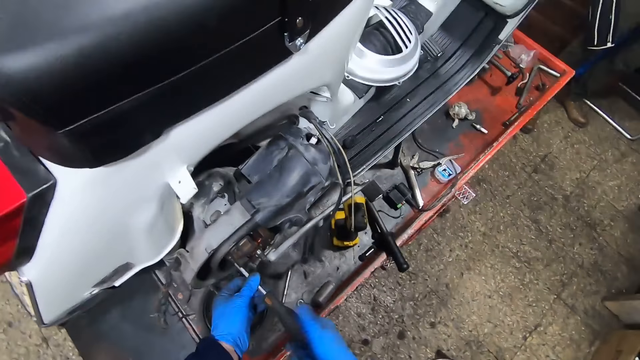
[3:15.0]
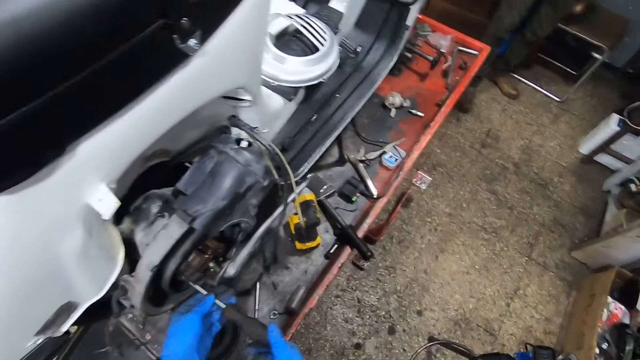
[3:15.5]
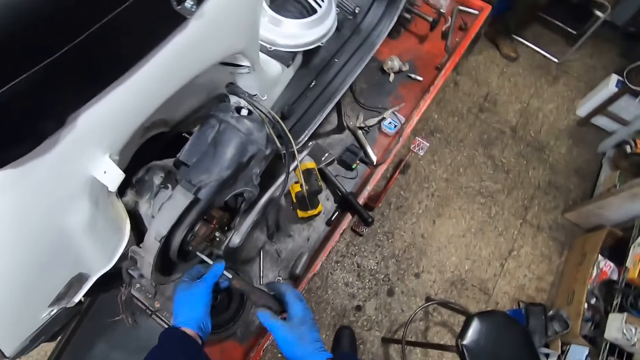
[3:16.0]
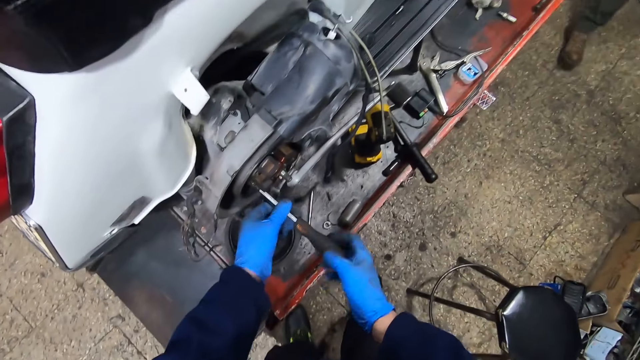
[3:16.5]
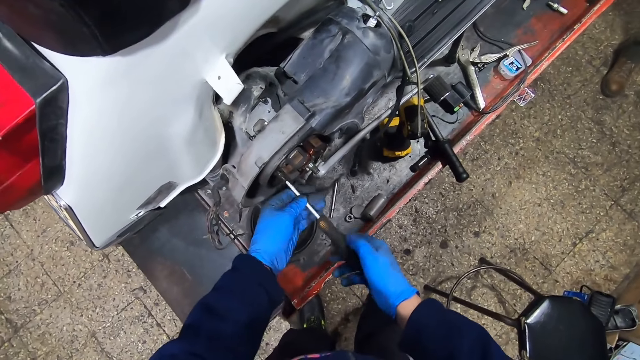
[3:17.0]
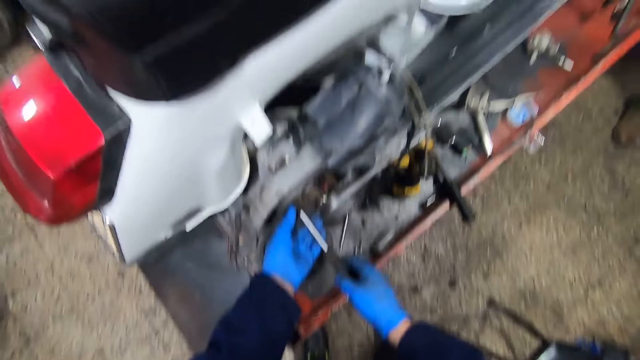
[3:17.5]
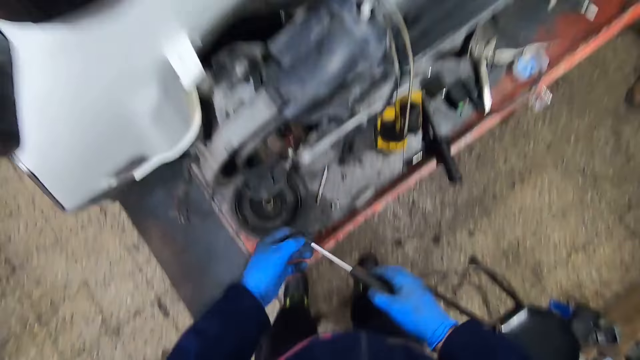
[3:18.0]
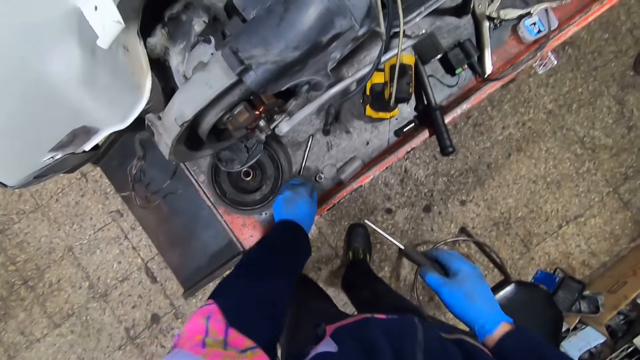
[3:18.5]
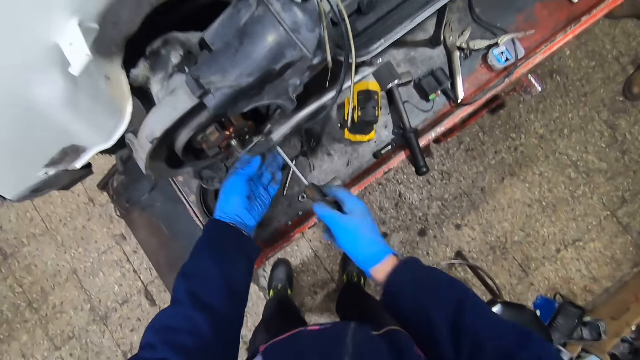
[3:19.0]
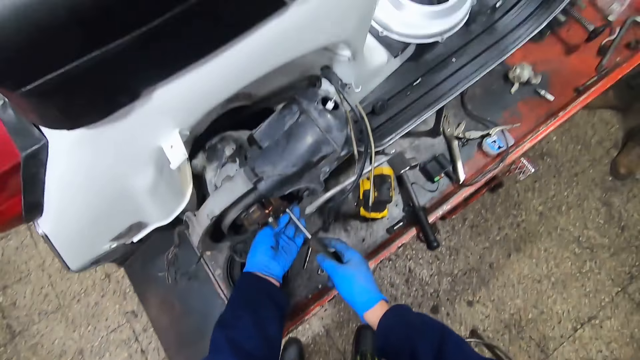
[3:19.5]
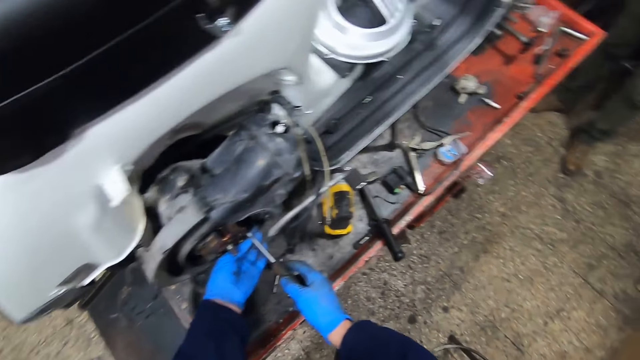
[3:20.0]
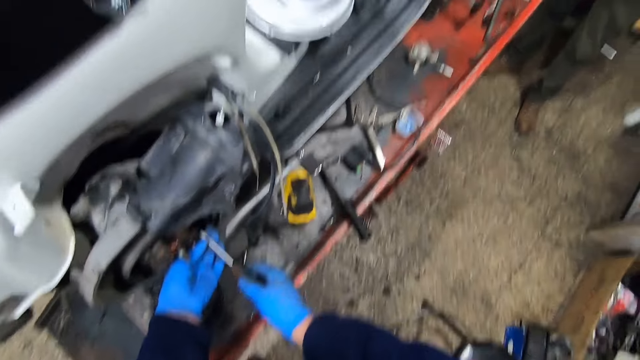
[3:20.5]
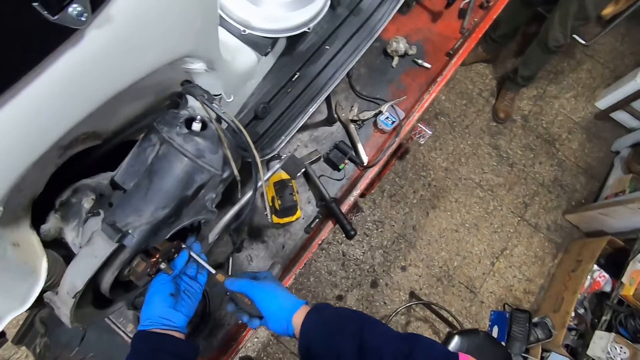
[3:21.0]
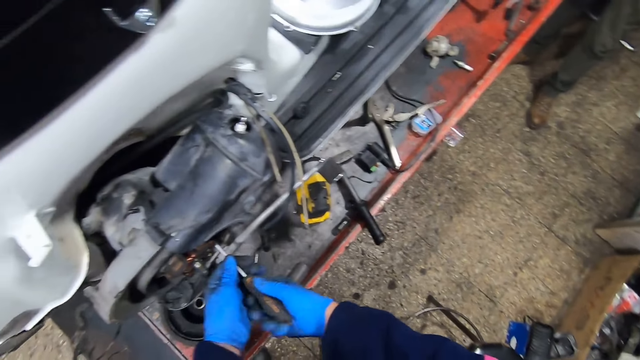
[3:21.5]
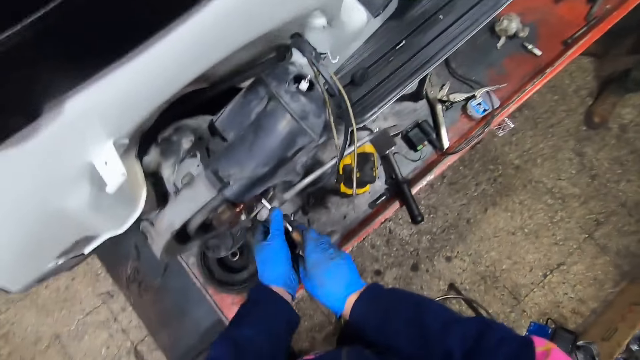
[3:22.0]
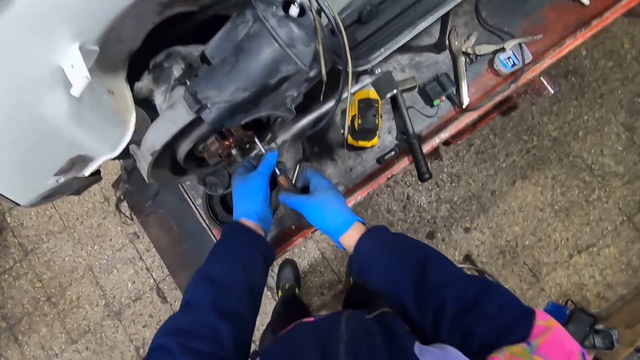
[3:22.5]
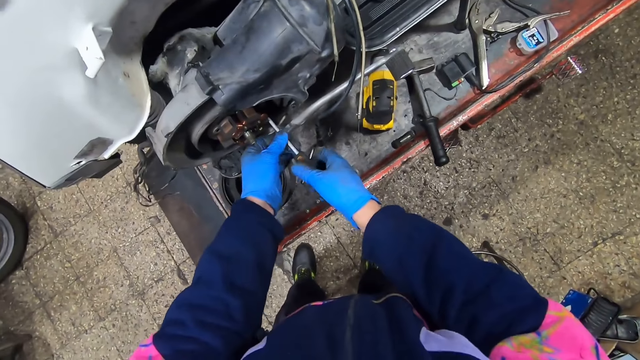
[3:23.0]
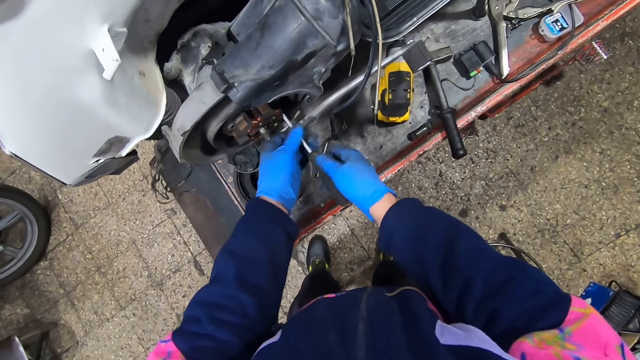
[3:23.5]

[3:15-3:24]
A person moves around. The camera wearer drops the screw on the platform. They loosen a screw on the motorbike with the screwdriver.

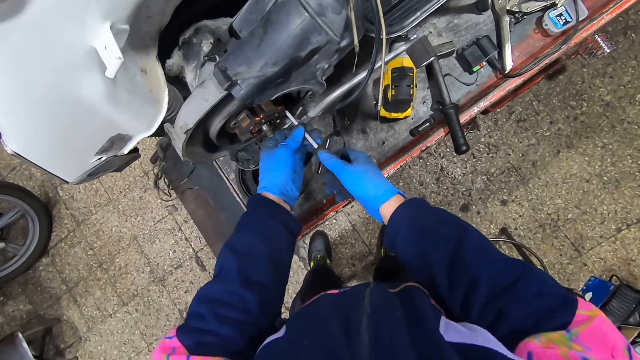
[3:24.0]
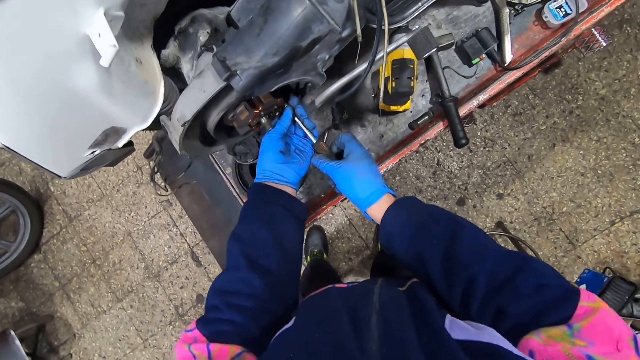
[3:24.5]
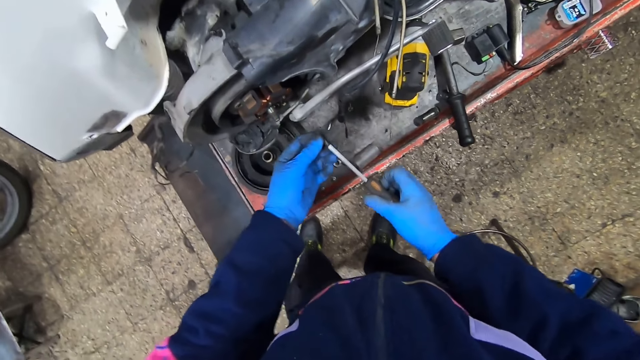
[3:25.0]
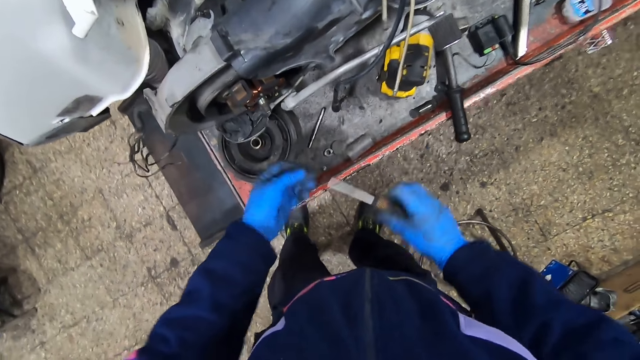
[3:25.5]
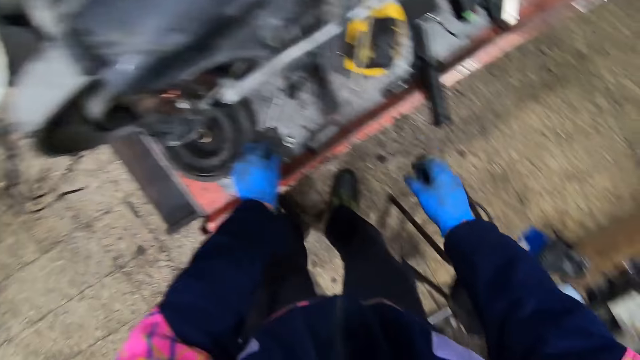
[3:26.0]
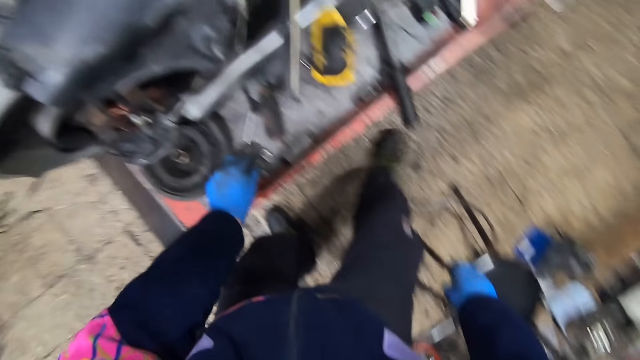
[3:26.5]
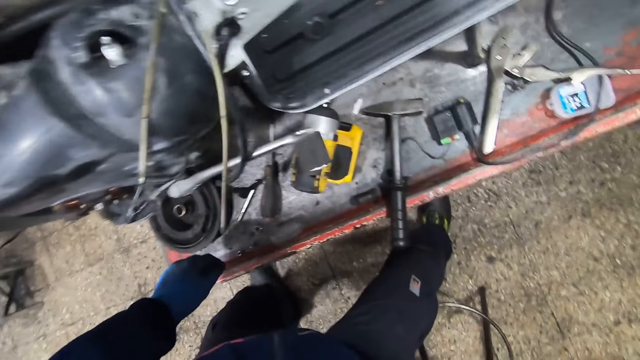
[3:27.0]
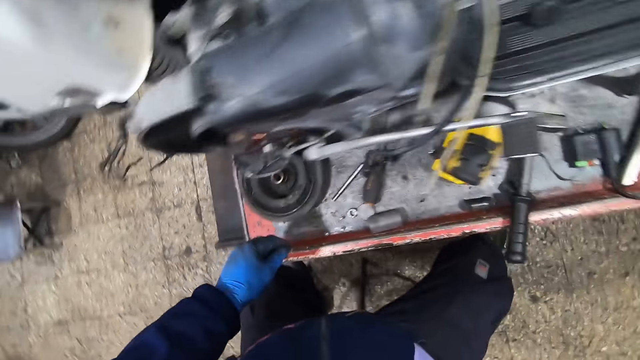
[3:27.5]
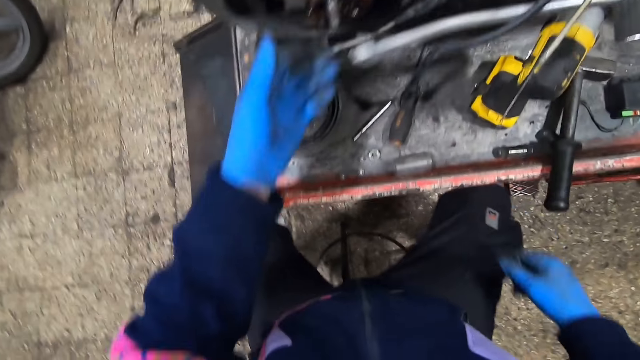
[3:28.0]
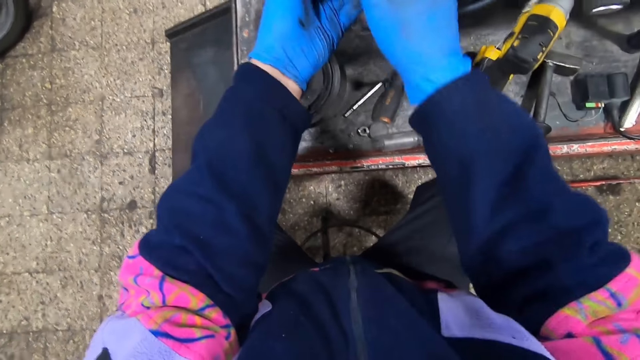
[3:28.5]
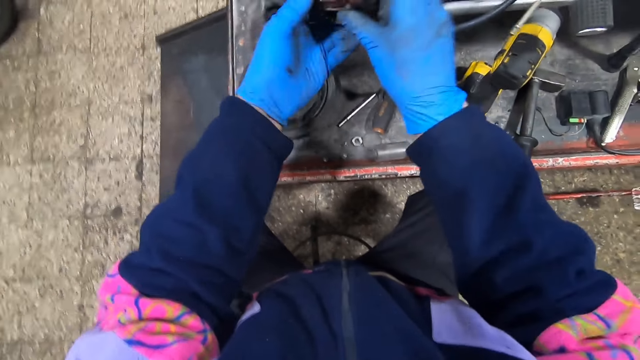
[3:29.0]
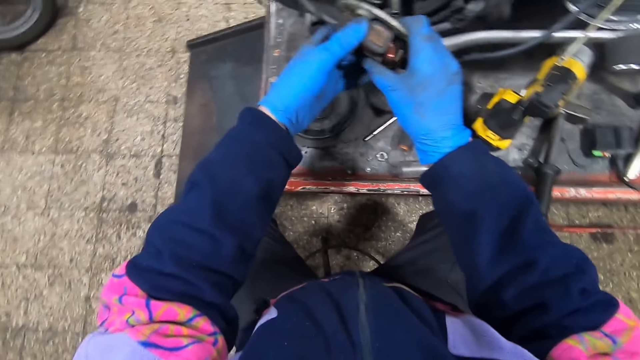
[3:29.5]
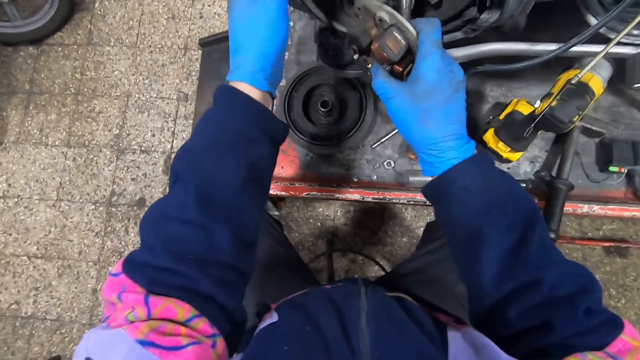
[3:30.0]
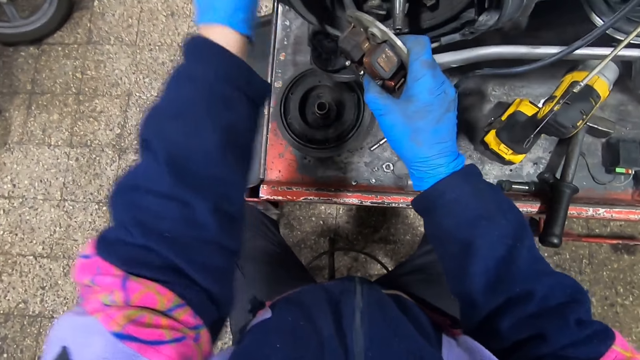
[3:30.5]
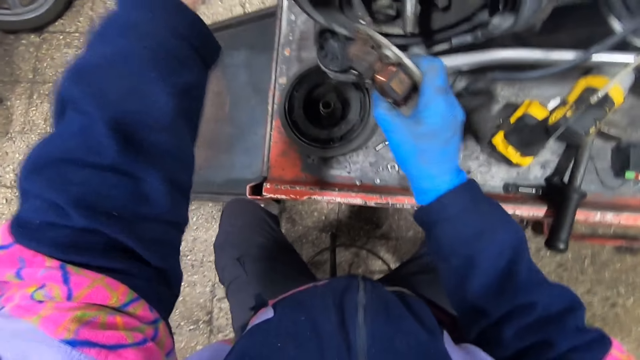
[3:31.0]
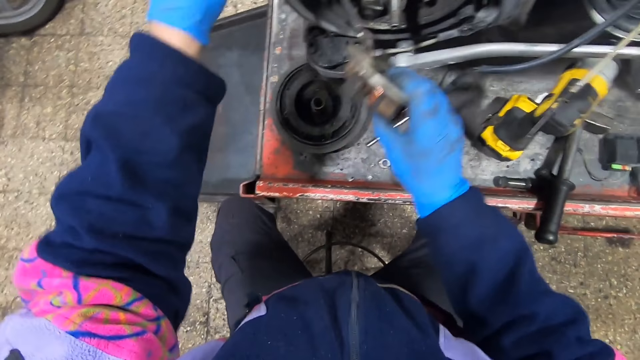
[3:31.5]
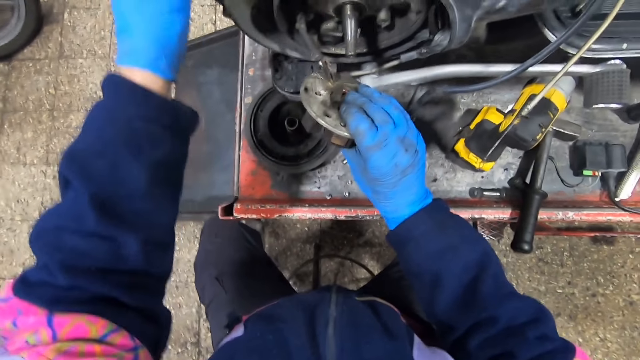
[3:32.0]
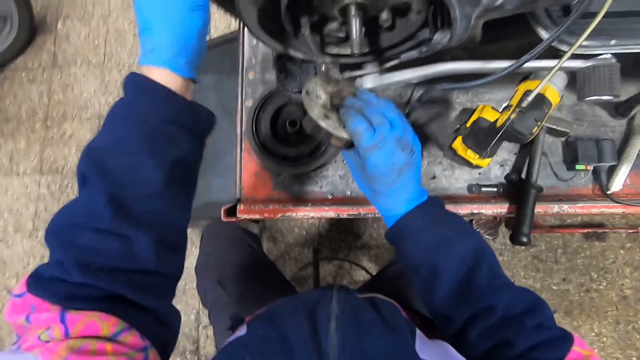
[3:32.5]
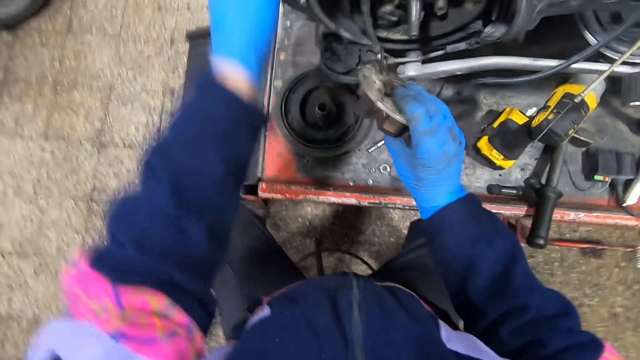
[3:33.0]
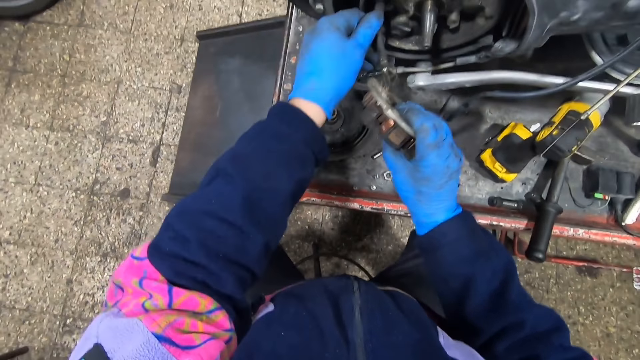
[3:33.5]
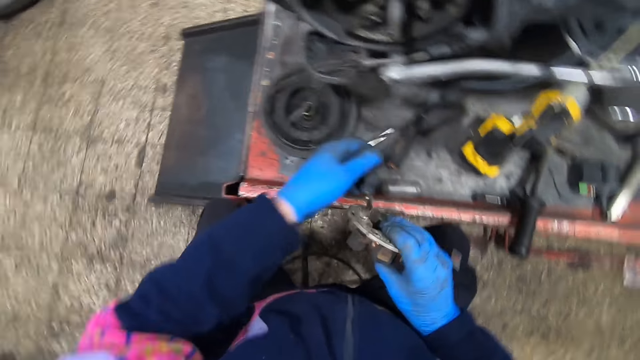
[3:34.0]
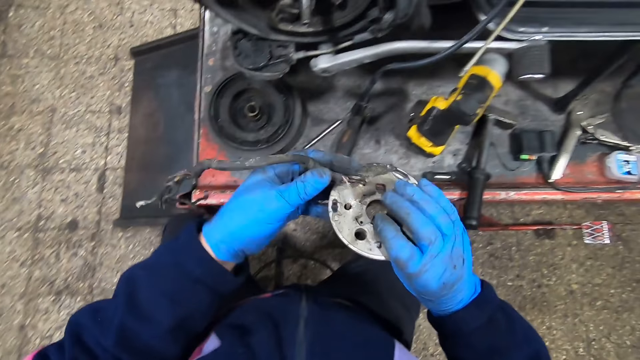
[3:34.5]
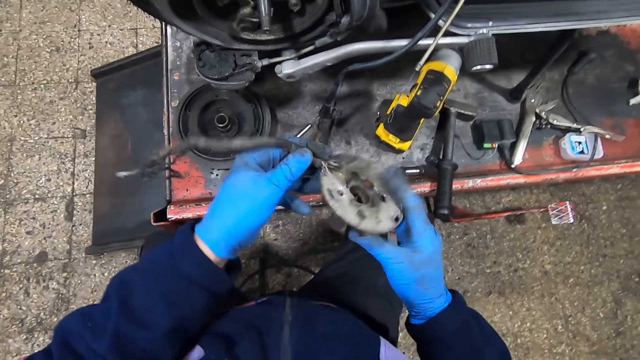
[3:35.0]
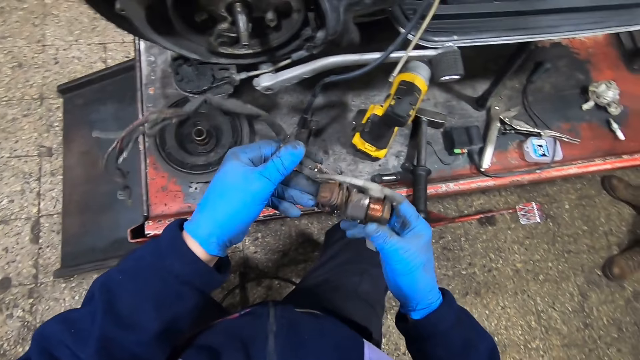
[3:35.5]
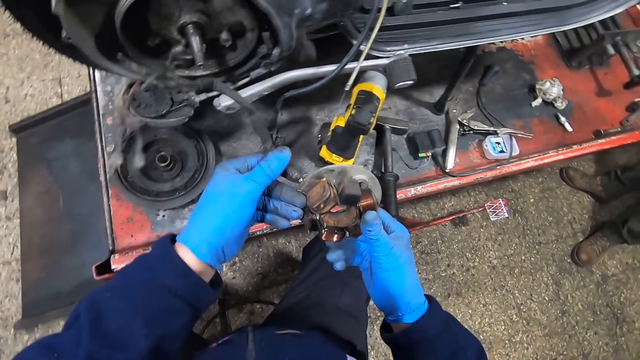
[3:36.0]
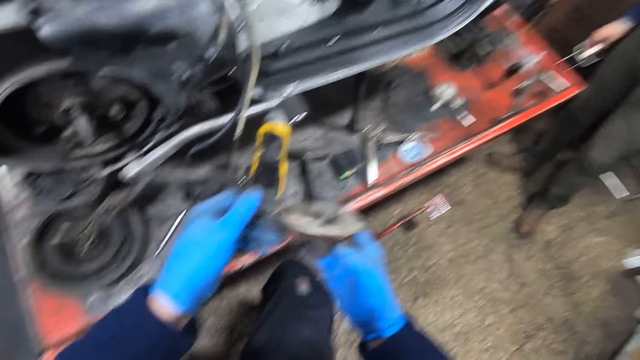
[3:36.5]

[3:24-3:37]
The camera wearer places the screwdriver on the metal surface. He places the screw on the metal surface. He pulls a chair closer with his right foot, towards himself. He sits on the chair. He takes out a piece of metal or regulator from the wheel frame with both hands. He looks at the piece of metal.
